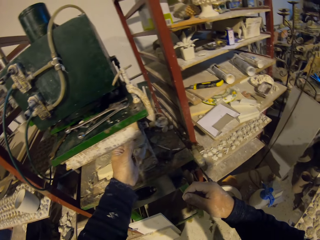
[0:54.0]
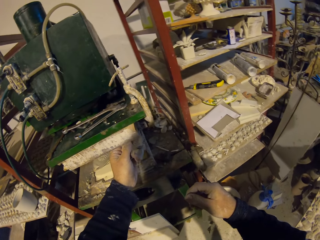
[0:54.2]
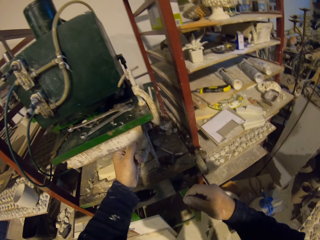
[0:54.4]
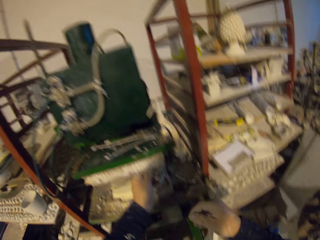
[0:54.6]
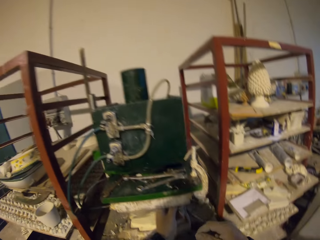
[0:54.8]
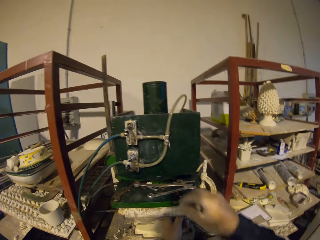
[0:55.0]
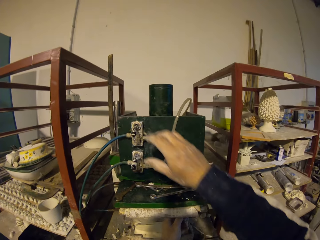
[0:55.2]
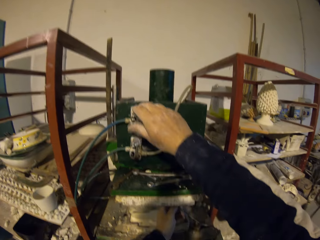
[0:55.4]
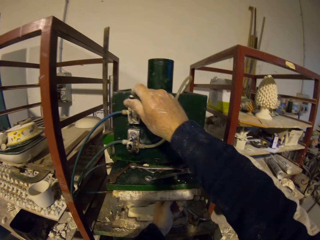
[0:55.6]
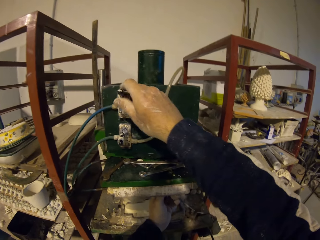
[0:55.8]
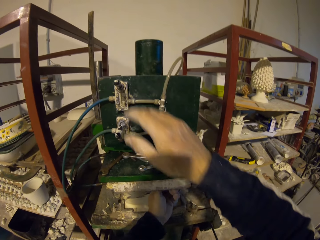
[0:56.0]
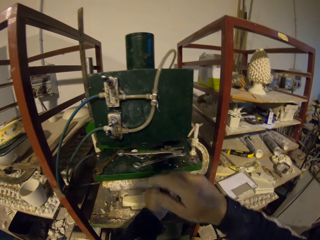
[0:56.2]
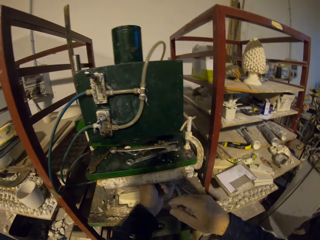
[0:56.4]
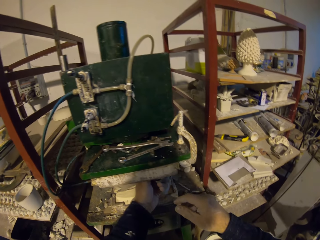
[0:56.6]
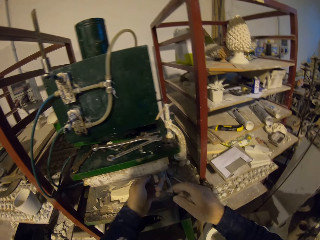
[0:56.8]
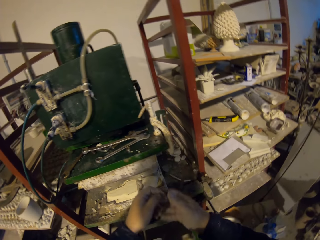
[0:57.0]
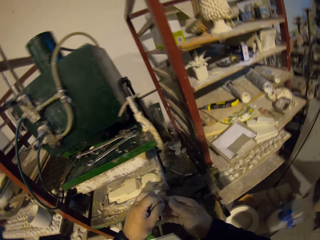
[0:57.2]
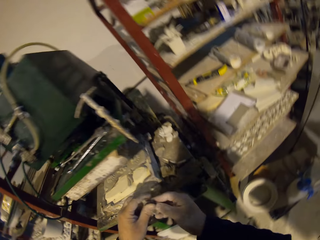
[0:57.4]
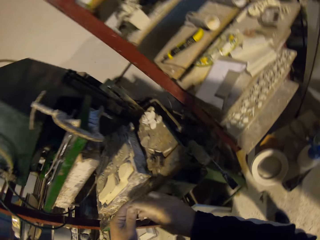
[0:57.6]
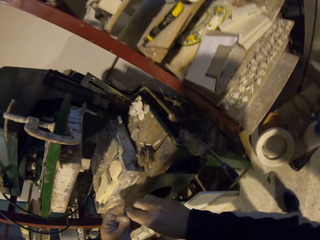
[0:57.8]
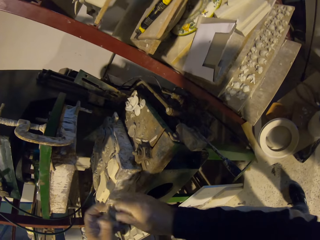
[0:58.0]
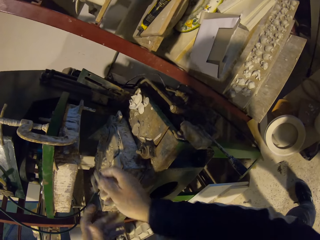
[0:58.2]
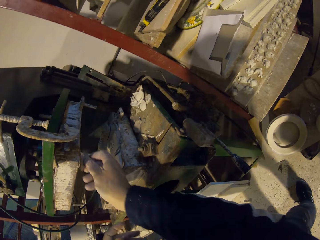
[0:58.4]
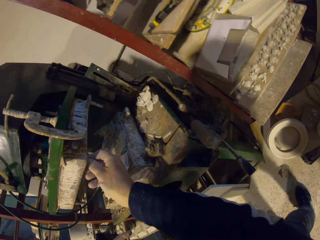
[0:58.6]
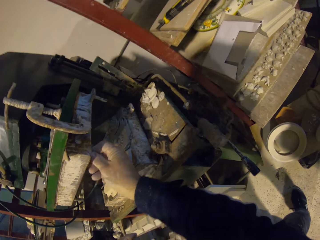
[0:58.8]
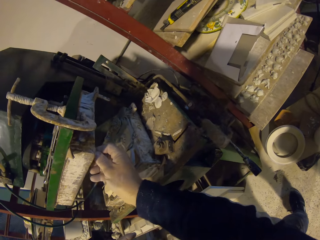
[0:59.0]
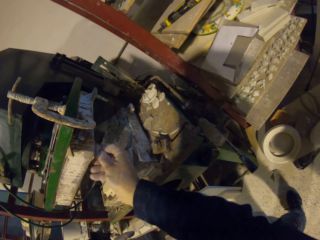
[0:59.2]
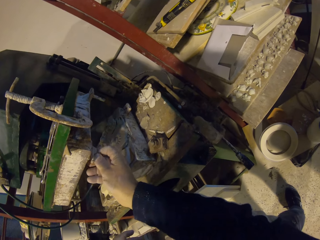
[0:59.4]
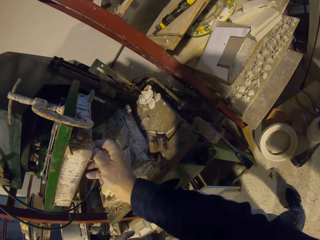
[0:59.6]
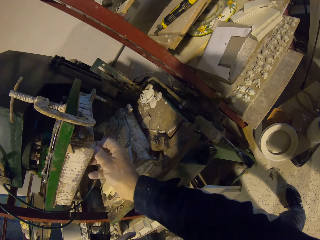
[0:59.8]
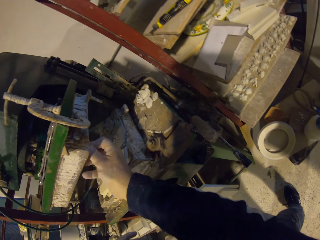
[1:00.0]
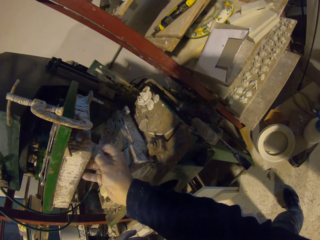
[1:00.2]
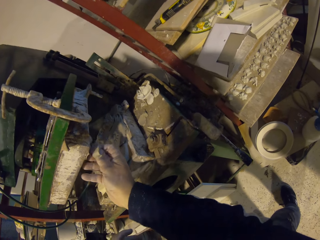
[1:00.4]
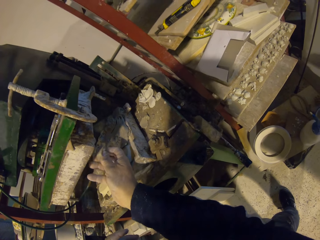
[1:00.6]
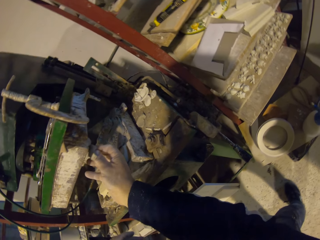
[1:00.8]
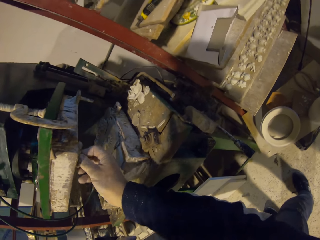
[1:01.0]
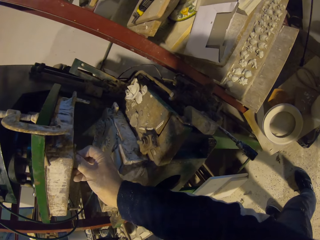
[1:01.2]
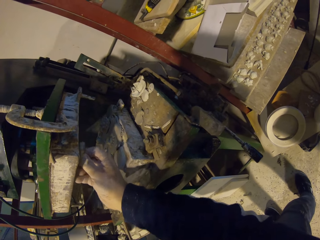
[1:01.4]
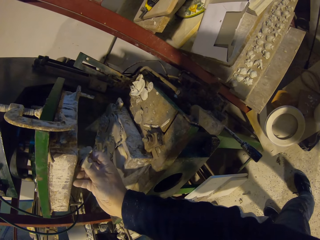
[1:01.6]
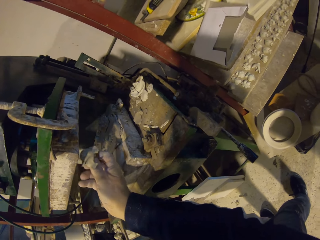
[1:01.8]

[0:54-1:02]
The camera wearer picks the clay from the machine. They touch the metal machine. They turn on the machine. They move their hand. They pick the clay from the machine. They hold the clay. They fix the machine. They remove the cut pieces of the clay from the machine.

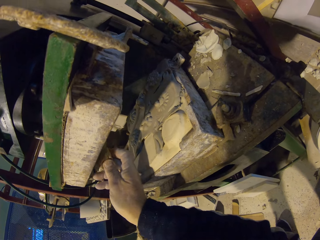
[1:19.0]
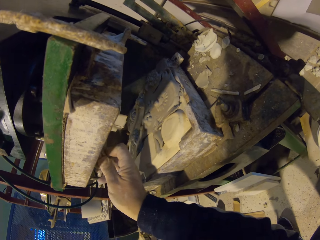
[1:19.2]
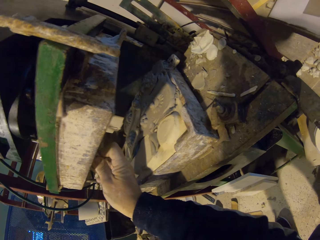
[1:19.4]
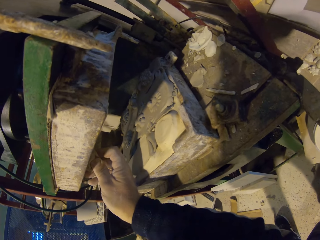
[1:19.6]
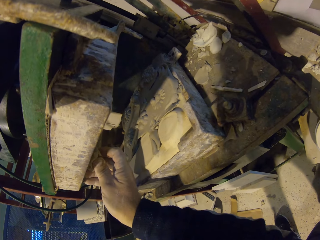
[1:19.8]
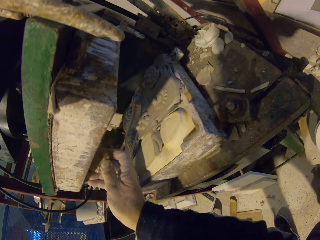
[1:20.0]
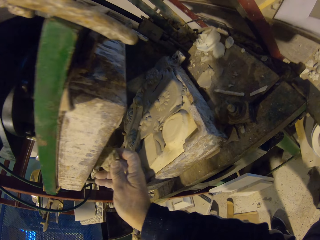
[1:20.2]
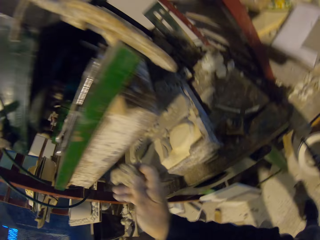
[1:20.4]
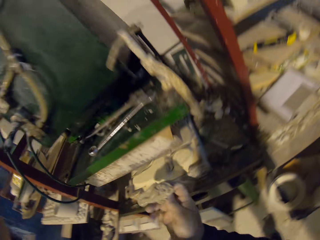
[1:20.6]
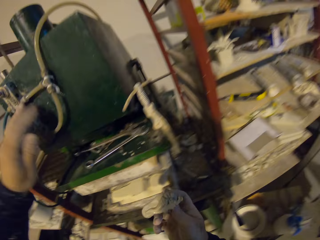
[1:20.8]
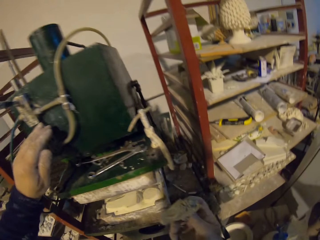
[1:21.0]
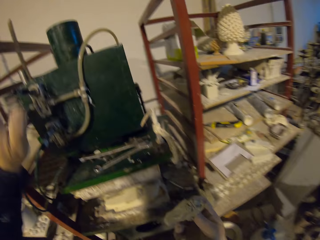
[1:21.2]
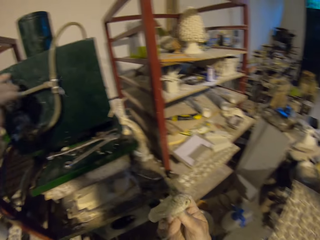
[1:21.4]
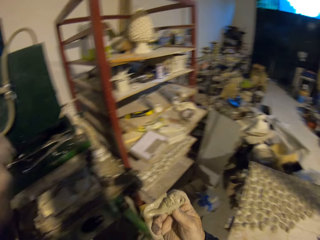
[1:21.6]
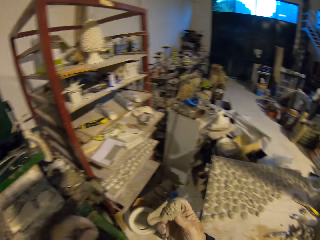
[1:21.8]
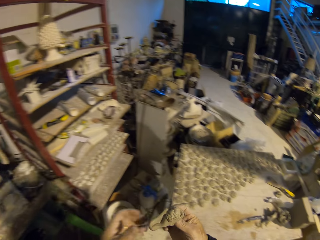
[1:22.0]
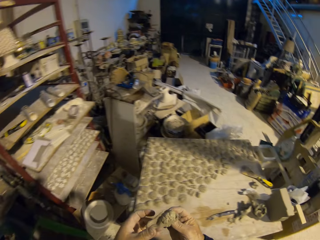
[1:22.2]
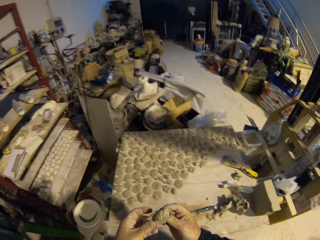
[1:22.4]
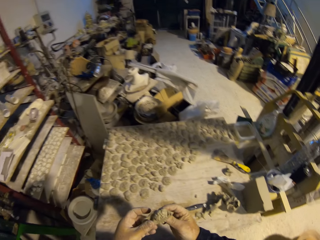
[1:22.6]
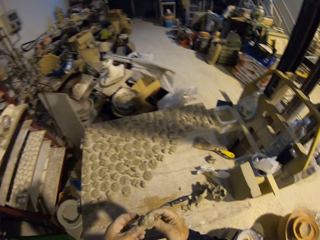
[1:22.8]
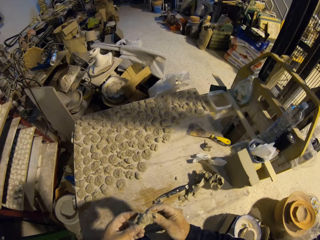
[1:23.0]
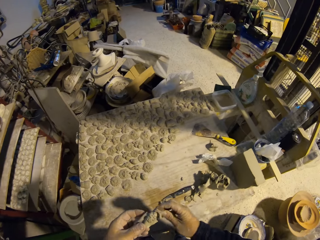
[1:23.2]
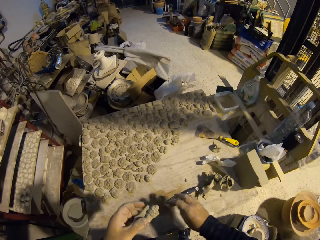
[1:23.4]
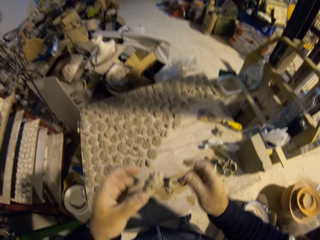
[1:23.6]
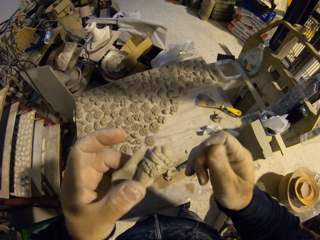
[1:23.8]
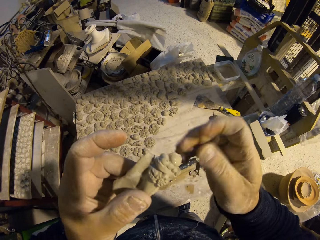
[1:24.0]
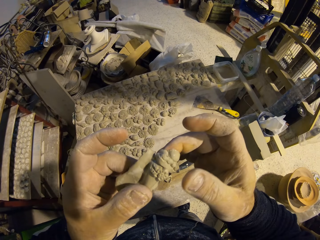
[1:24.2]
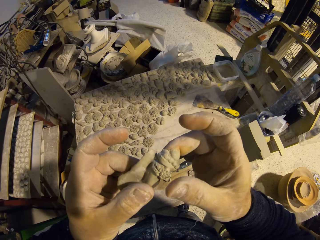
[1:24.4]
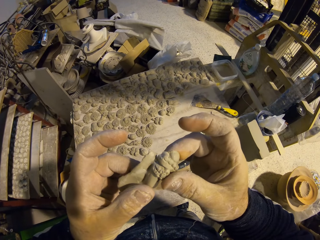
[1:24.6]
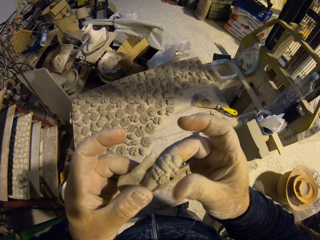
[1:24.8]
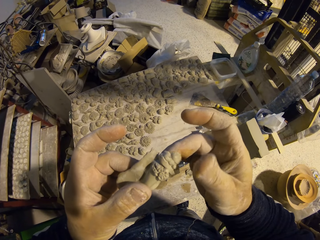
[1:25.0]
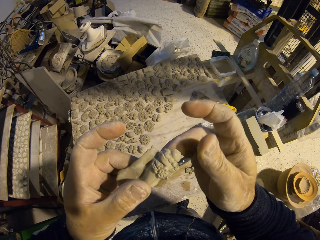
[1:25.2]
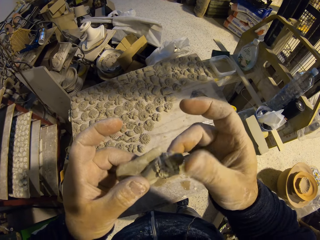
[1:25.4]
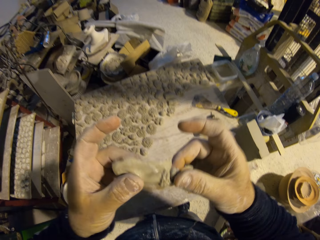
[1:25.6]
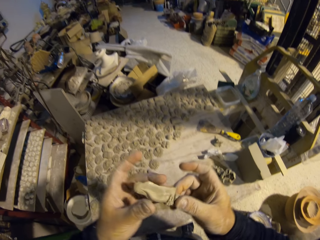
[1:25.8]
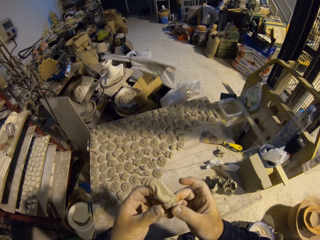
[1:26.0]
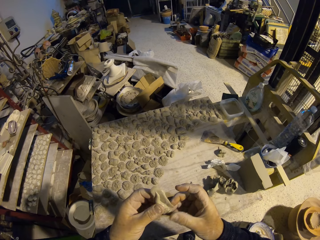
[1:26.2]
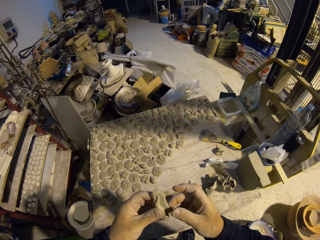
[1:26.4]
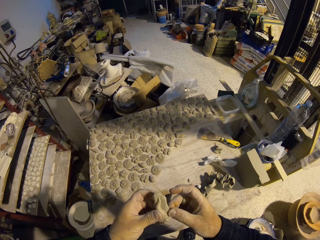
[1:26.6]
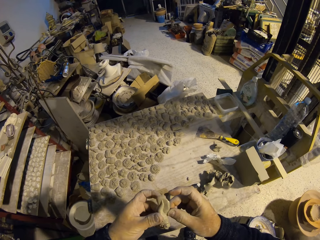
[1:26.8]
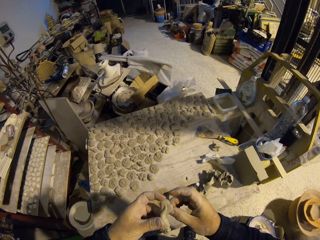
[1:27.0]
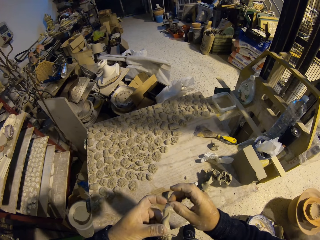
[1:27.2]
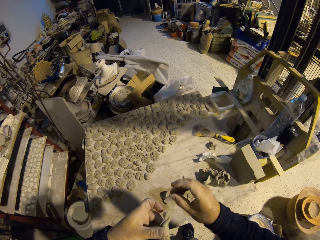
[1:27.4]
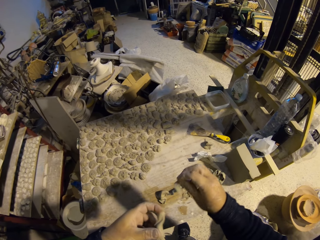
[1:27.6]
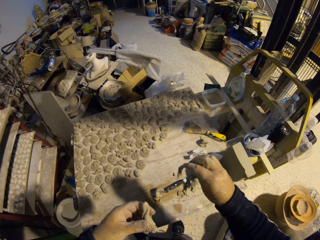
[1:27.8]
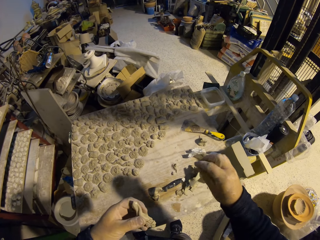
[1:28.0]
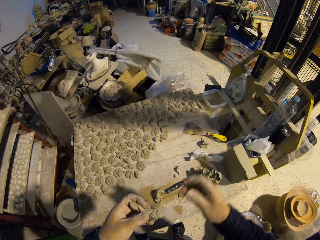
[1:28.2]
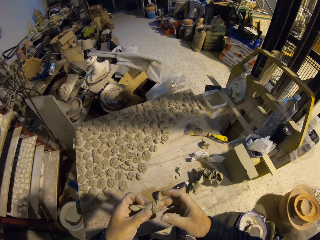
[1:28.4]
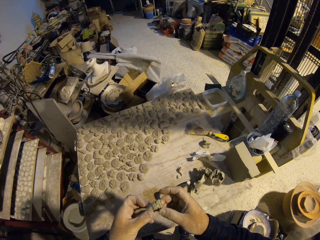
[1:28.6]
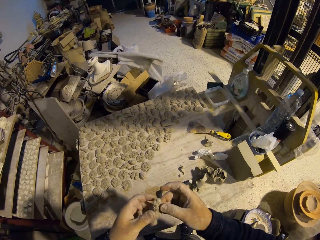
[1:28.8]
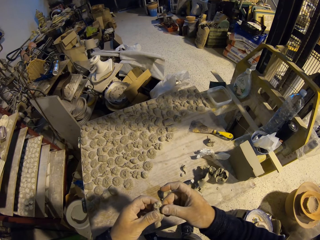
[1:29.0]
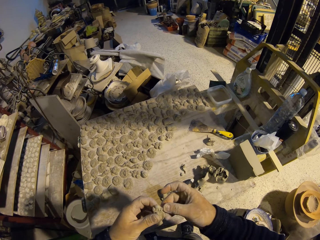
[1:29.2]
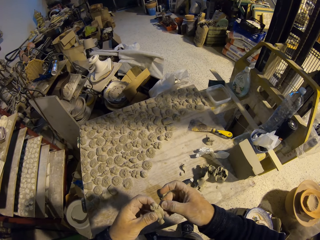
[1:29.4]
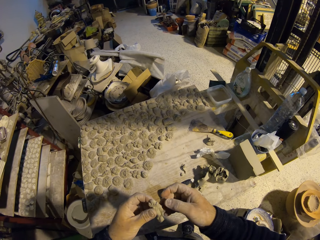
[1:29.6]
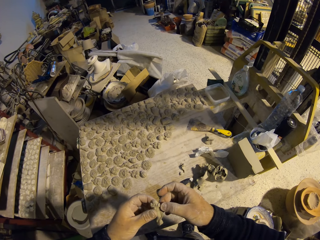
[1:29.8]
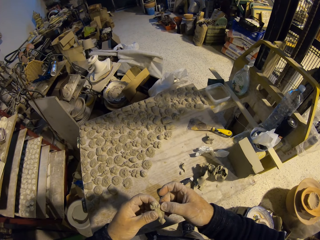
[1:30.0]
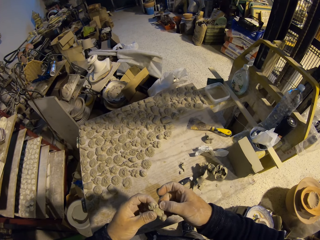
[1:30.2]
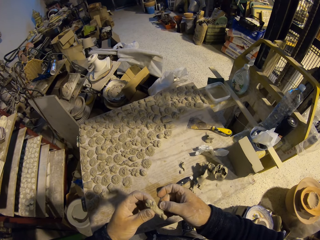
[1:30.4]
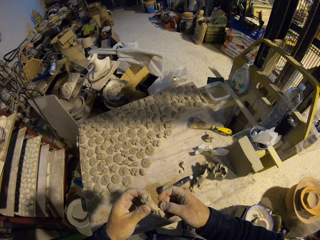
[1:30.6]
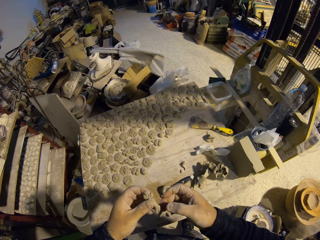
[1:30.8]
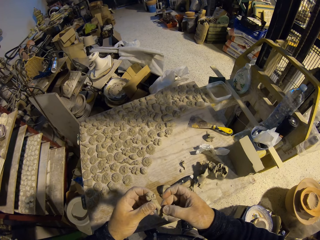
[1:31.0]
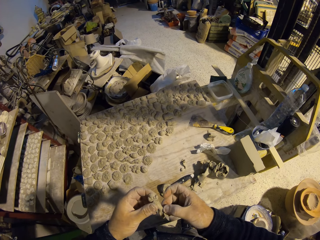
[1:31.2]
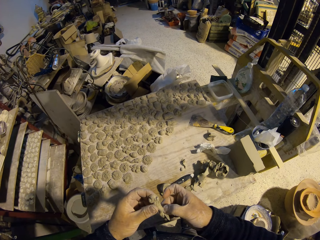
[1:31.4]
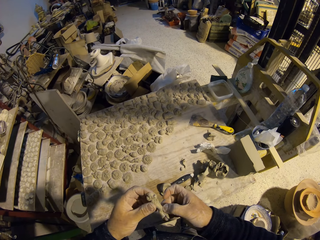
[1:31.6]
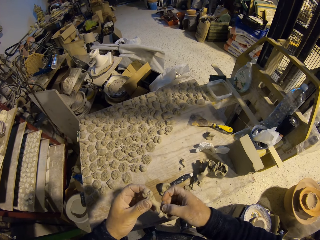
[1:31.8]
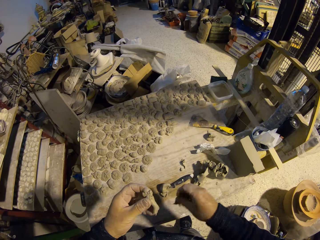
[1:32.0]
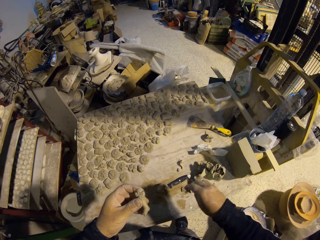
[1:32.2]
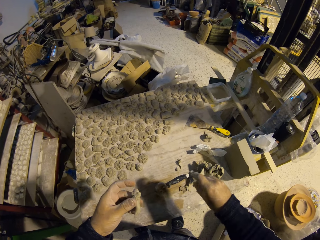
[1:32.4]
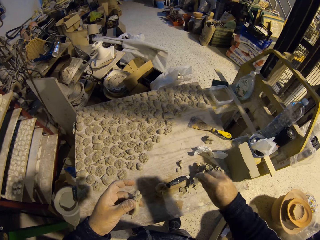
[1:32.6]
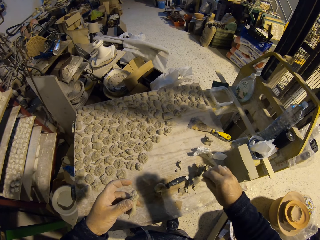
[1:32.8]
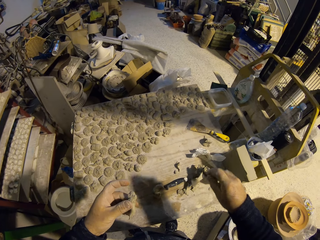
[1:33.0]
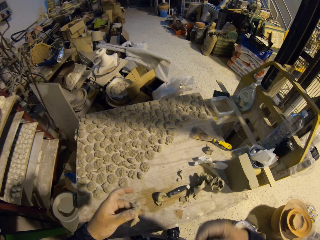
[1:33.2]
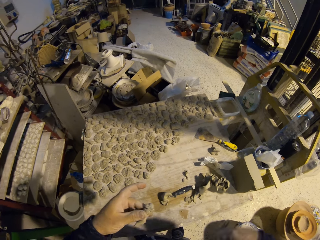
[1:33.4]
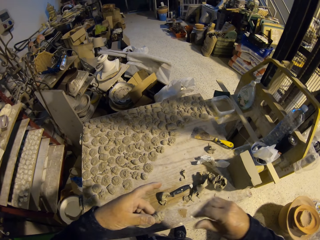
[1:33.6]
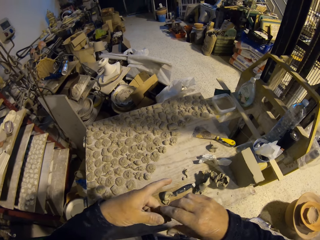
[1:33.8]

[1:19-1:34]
The camera wearer removes the piece of clay from the machine. They turn off the machine. They remove their hand from the machine. They hold the piece of clay. They put the model on the table. They remove the pieces of clay. They move their hand. They remove the pieces of clay. They drop the piece of clay. They move their hand.
